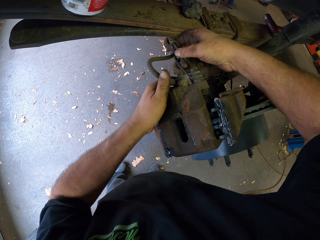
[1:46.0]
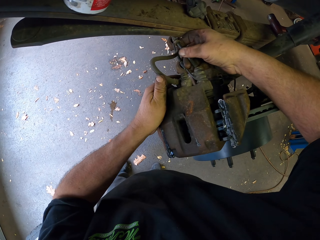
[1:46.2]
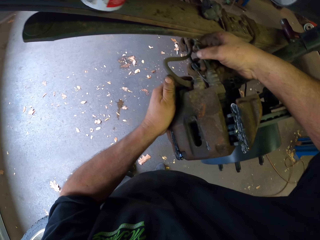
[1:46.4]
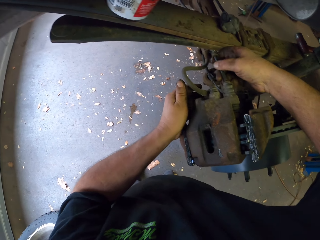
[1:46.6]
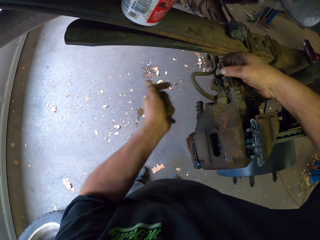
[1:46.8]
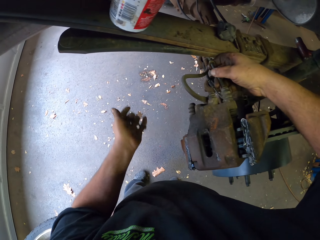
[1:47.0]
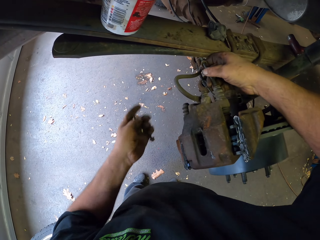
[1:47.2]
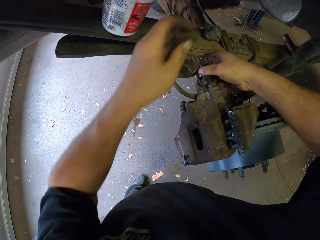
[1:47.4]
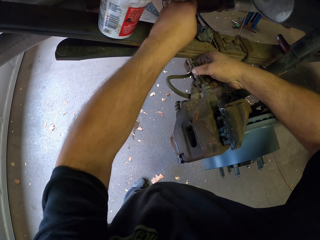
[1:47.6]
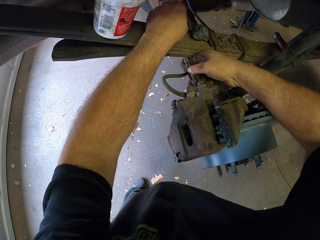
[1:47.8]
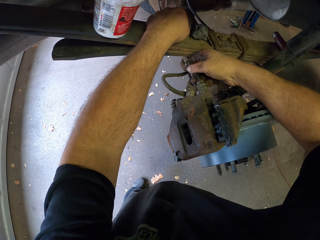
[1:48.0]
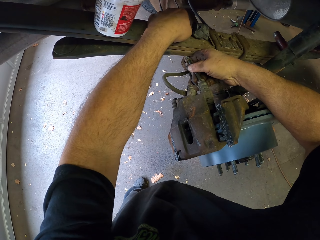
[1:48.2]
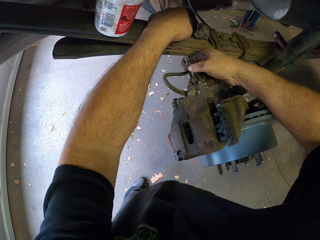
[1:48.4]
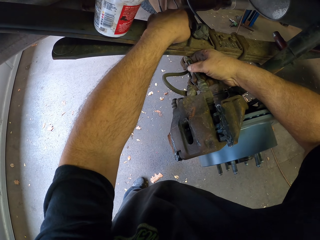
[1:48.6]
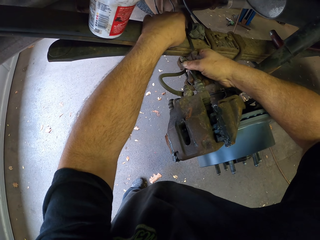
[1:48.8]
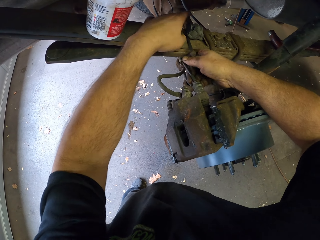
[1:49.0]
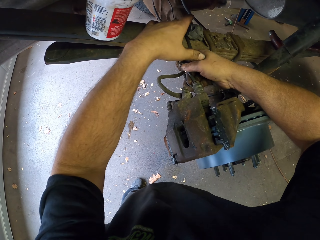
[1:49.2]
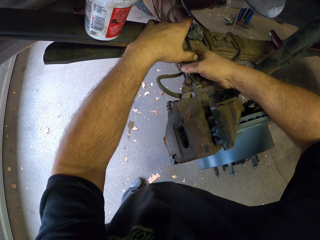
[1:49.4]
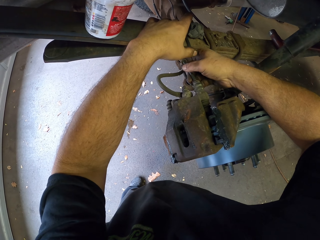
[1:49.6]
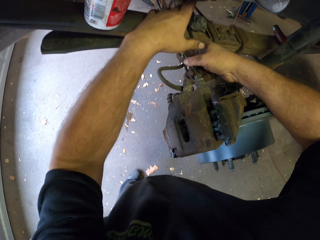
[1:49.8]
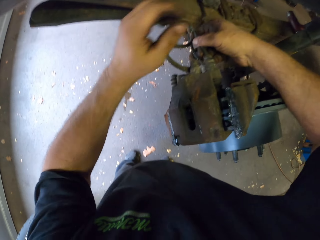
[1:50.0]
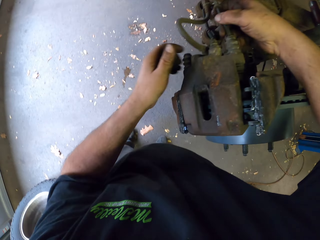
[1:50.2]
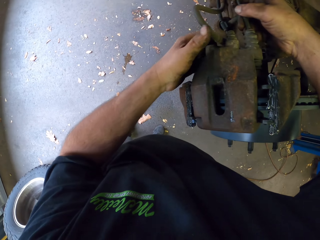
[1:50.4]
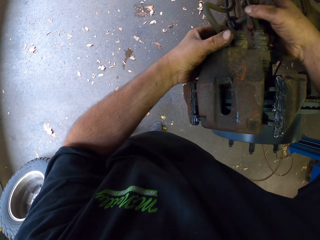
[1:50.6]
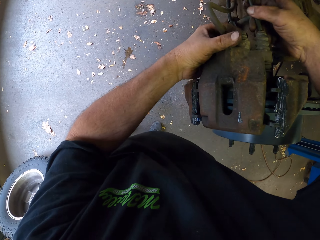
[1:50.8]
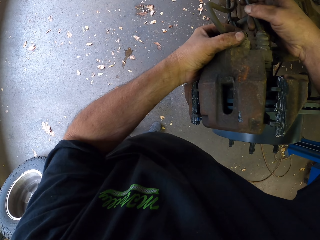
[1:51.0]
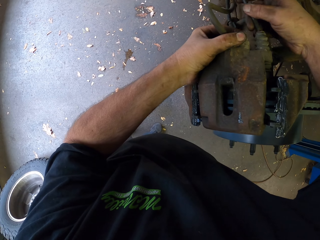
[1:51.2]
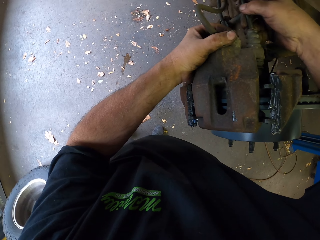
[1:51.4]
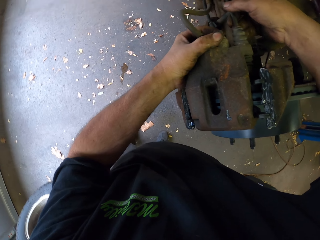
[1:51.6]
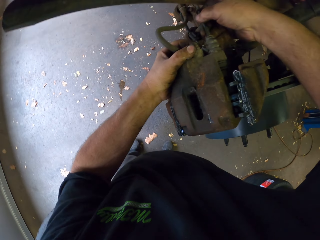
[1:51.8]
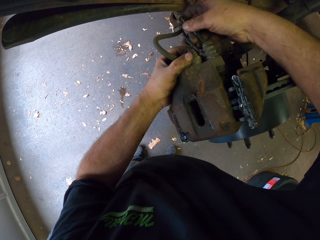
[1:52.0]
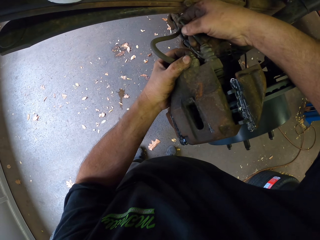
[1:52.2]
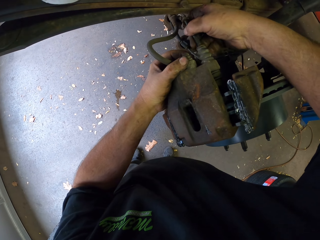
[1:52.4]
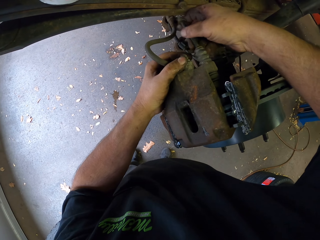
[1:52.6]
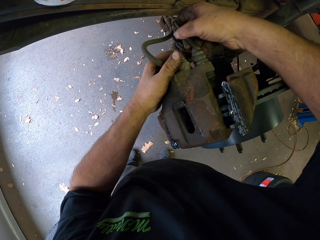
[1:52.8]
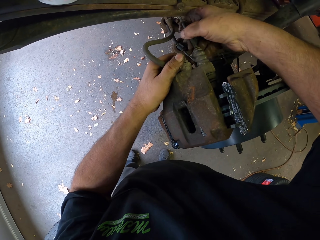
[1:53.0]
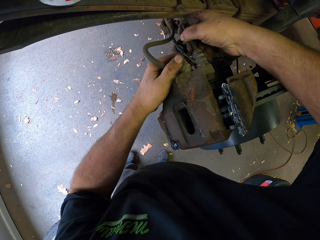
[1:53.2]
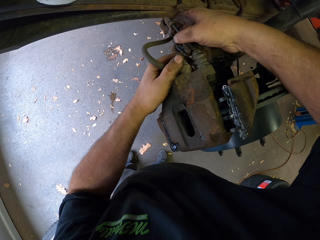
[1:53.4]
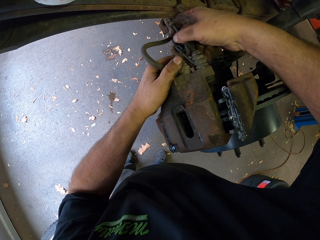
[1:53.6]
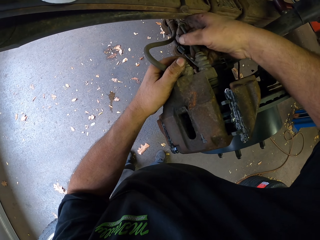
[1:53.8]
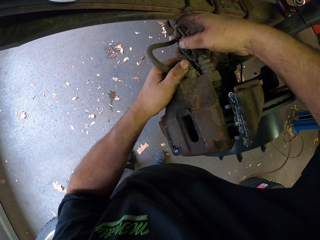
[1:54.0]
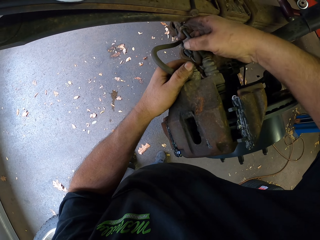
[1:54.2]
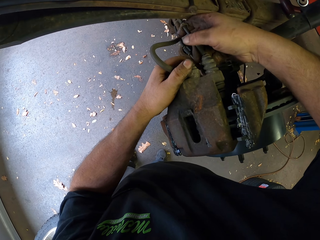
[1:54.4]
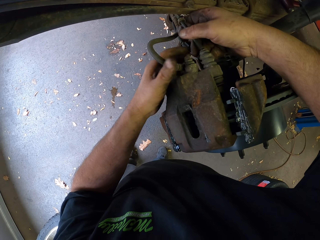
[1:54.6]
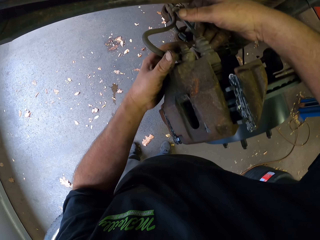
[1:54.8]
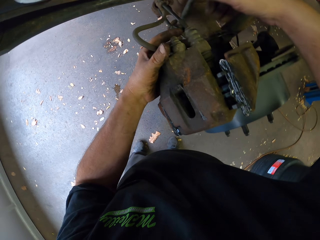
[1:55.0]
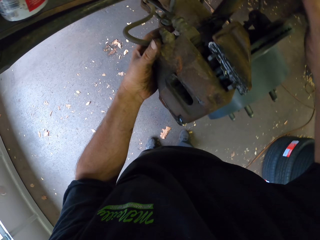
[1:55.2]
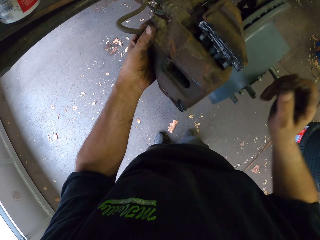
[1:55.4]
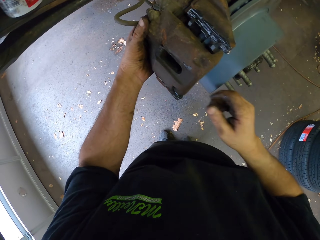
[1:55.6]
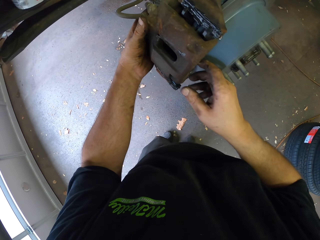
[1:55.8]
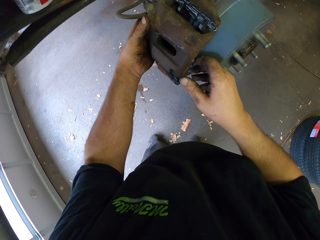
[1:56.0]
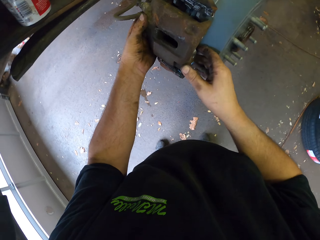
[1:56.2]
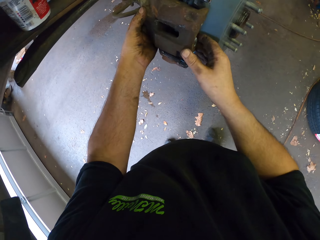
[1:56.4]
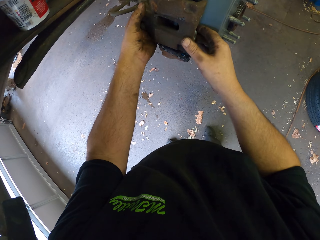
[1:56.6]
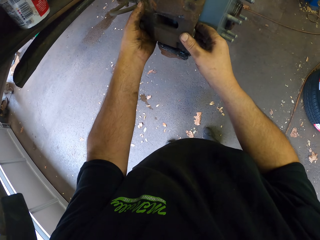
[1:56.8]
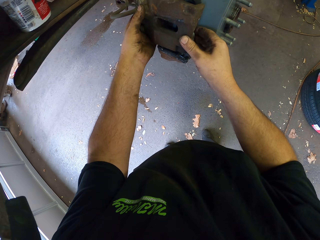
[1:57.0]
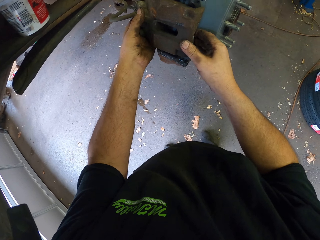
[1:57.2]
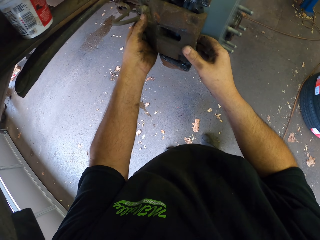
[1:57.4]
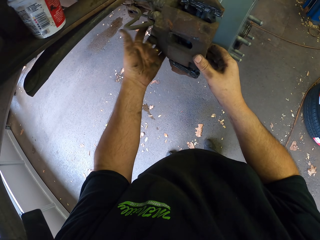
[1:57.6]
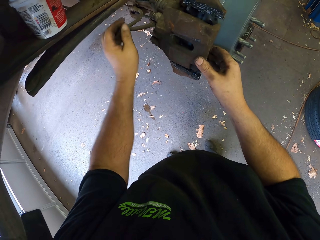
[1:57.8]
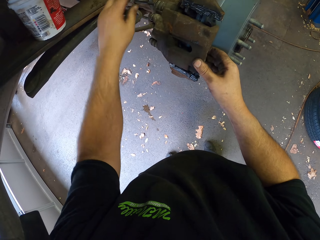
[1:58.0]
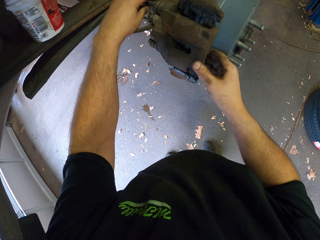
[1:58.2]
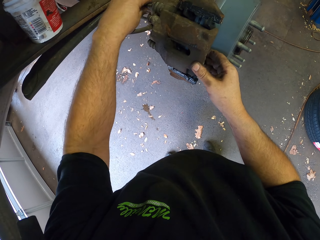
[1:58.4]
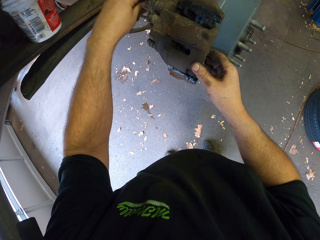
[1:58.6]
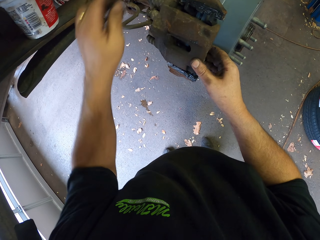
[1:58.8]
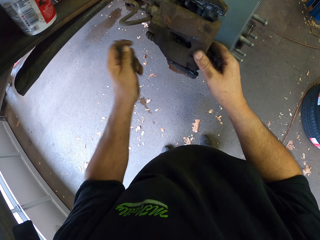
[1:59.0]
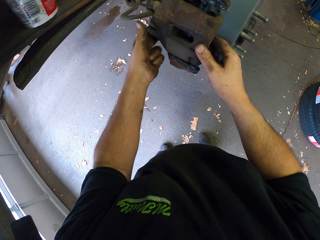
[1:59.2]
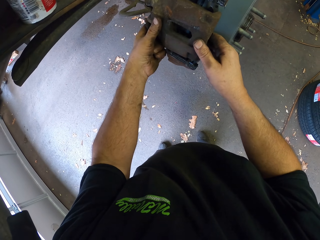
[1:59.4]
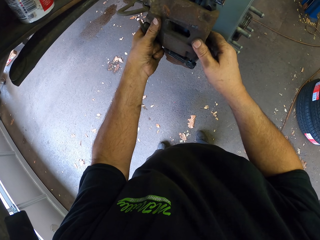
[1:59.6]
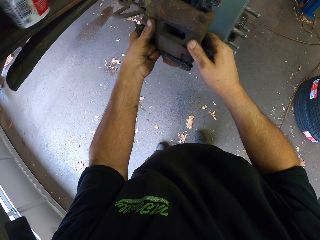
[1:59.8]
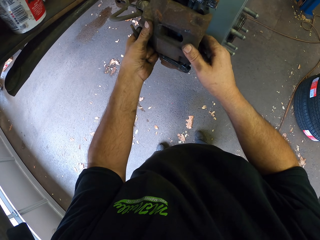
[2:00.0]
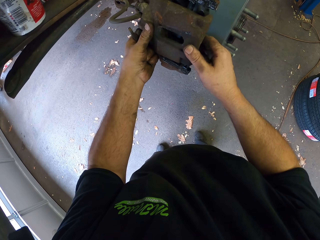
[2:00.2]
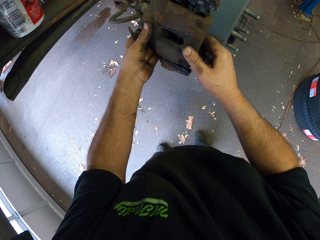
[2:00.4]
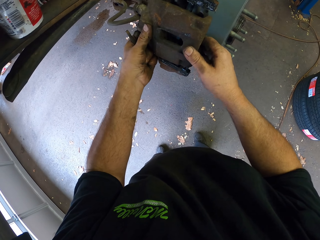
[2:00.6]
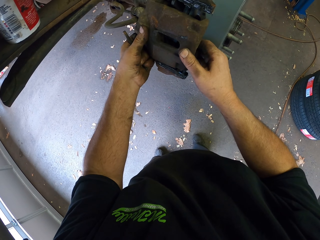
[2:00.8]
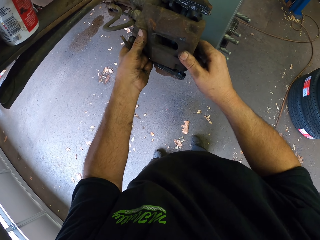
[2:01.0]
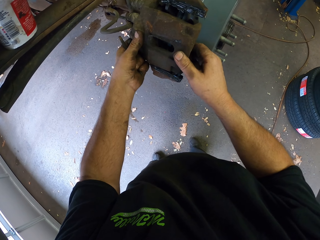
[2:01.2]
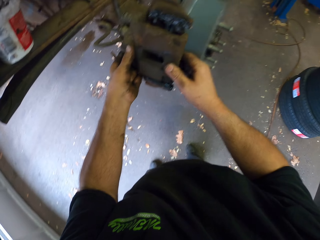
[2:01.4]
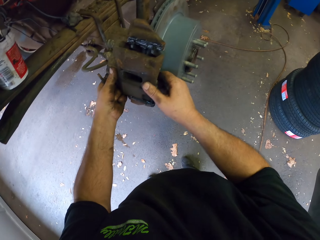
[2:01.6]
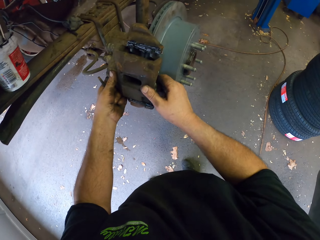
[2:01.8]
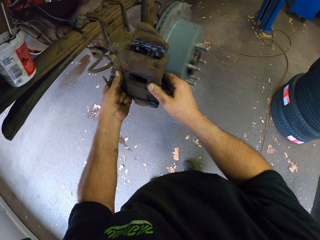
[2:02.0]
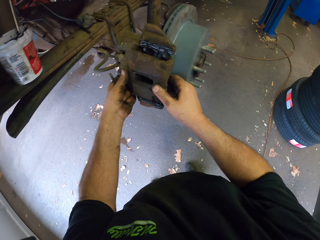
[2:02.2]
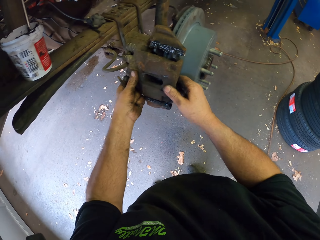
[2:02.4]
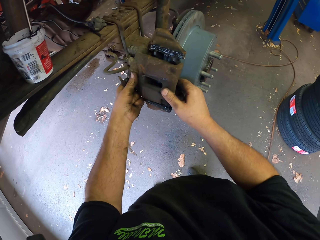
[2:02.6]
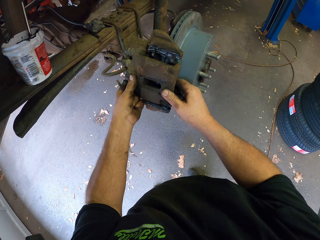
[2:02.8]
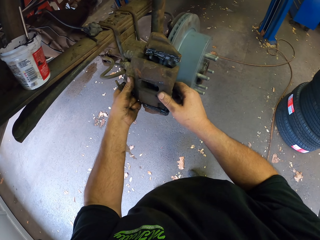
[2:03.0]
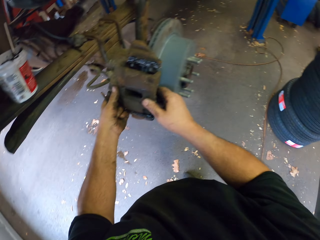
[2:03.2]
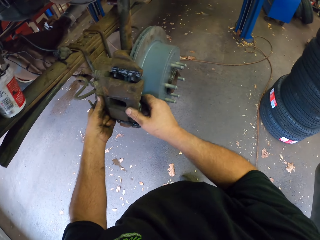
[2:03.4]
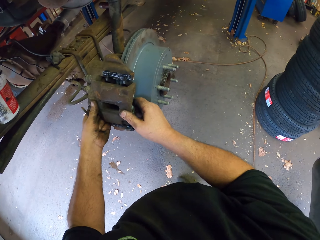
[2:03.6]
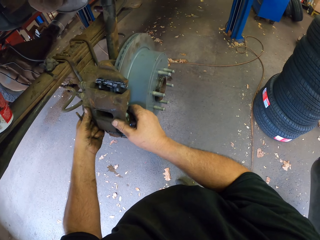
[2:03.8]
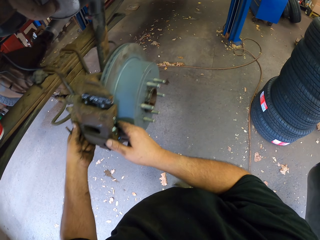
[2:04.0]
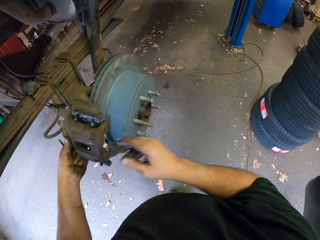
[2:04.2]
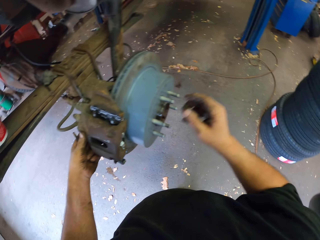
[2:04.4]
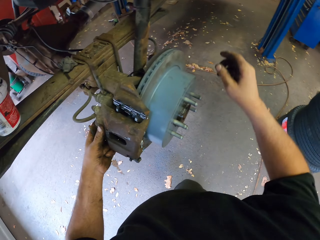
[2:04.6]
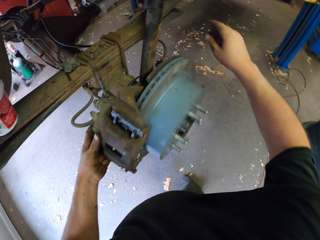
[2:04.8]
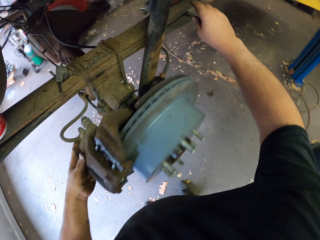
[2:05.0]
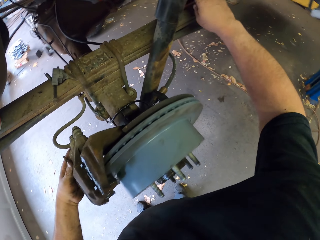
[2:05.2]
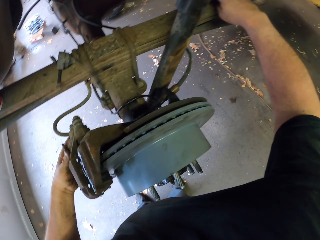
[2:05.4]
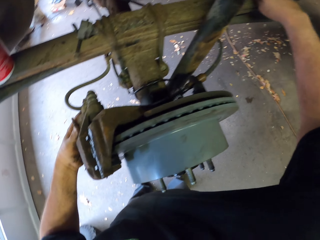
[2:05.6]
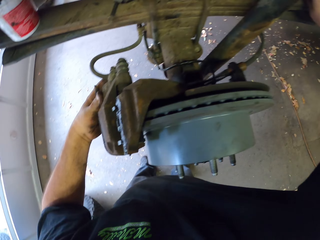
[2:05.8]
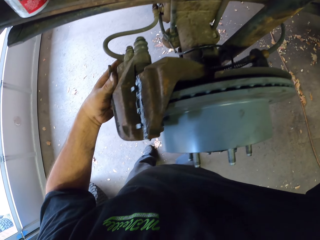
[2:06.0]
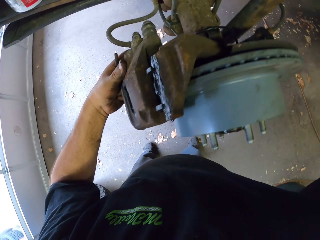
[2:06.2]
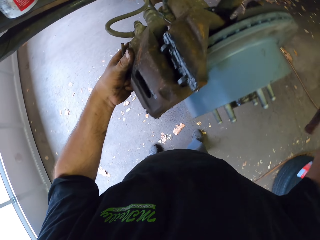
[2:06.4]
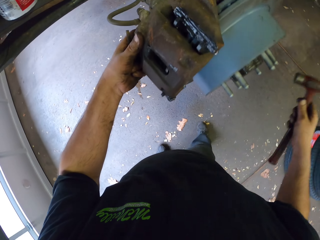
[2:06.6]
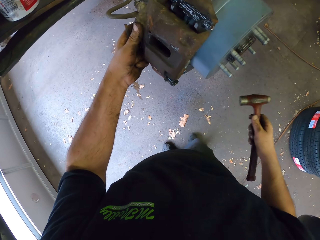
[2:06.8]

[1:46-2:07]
The camera wearer puts the nail on the steel metal. They work on the car. They pick up the mallet hammer.
